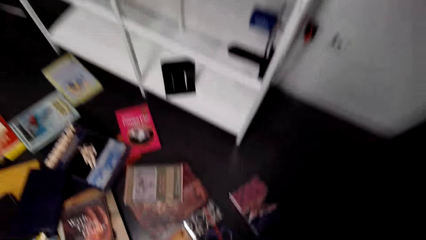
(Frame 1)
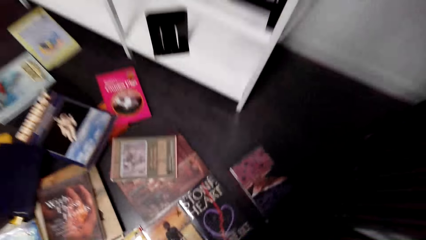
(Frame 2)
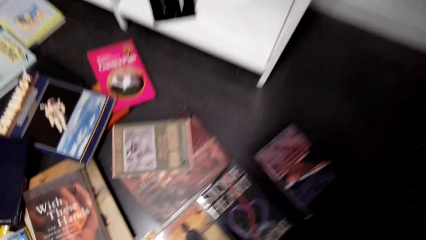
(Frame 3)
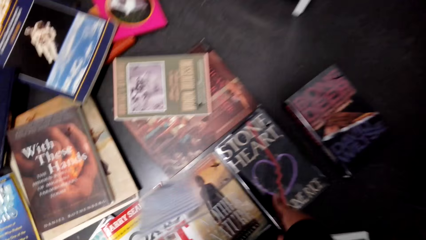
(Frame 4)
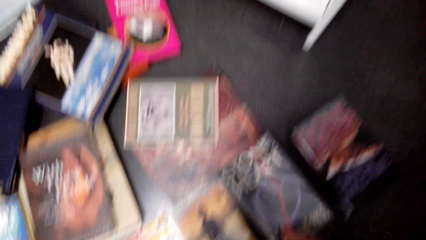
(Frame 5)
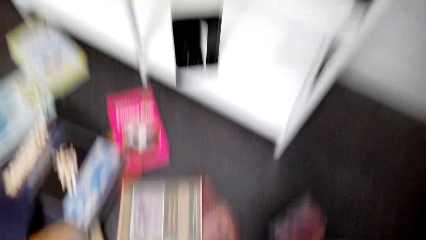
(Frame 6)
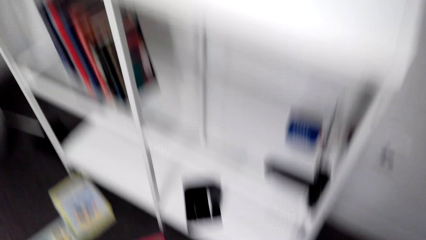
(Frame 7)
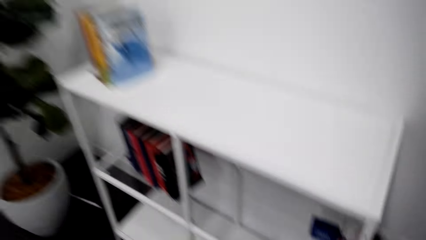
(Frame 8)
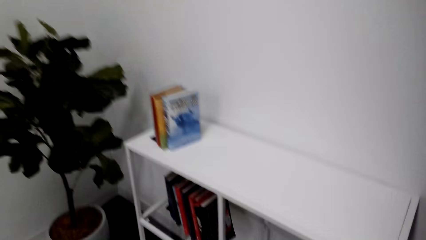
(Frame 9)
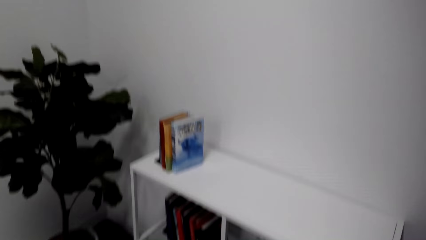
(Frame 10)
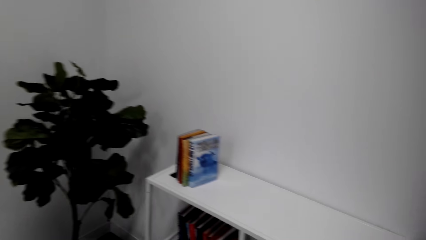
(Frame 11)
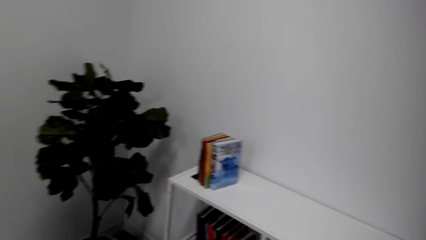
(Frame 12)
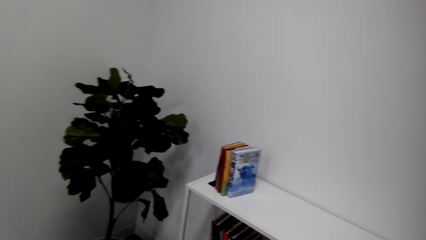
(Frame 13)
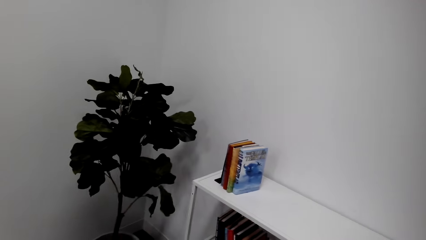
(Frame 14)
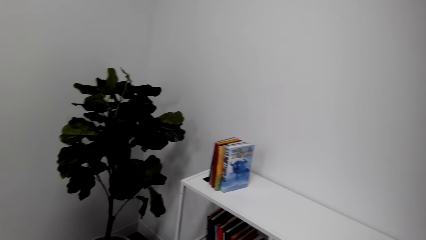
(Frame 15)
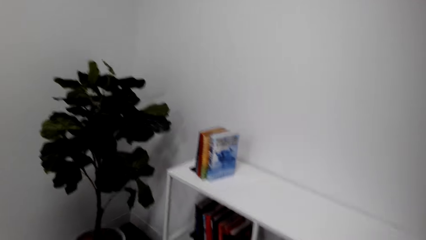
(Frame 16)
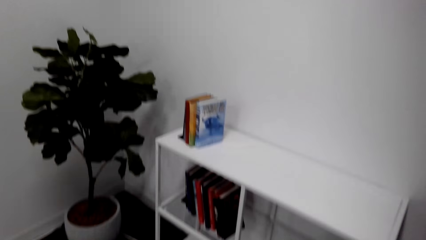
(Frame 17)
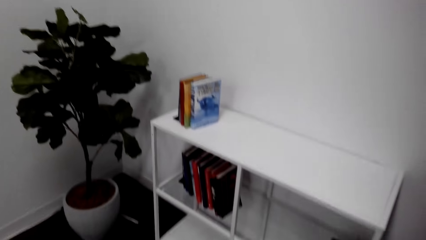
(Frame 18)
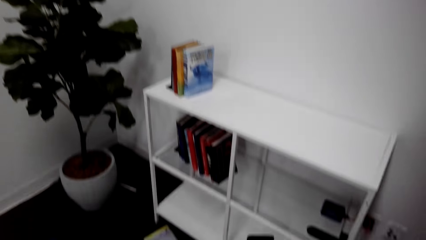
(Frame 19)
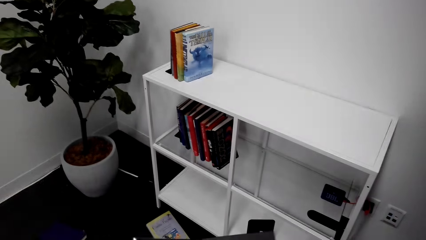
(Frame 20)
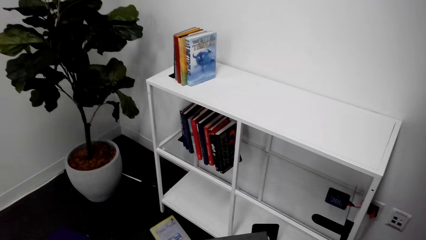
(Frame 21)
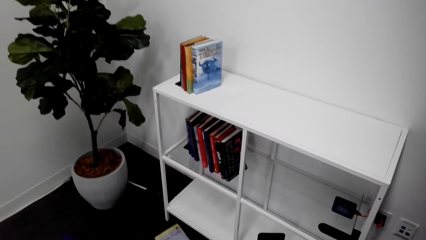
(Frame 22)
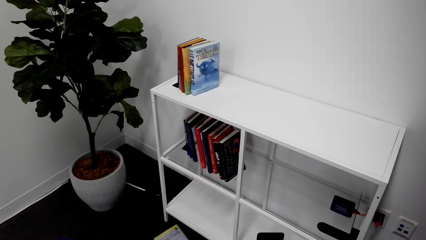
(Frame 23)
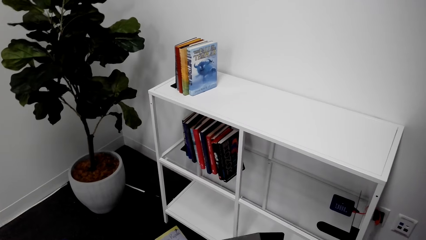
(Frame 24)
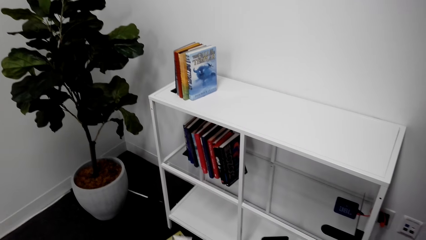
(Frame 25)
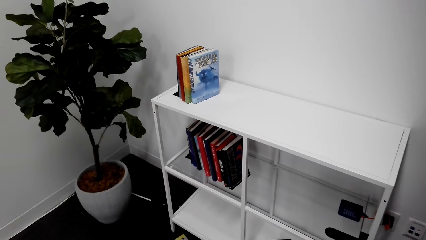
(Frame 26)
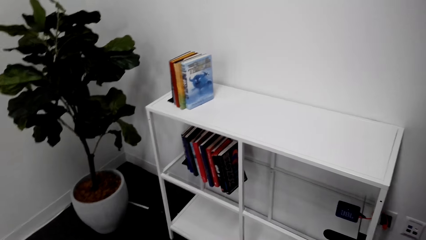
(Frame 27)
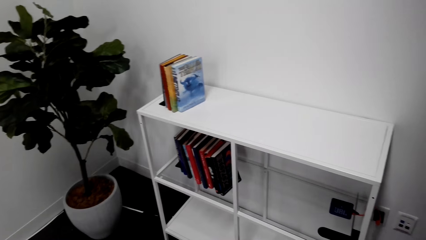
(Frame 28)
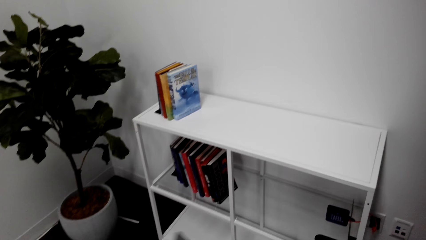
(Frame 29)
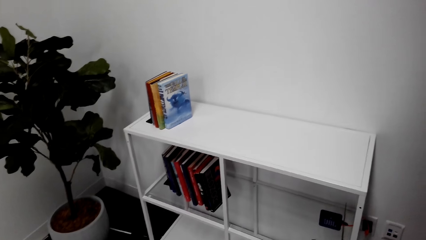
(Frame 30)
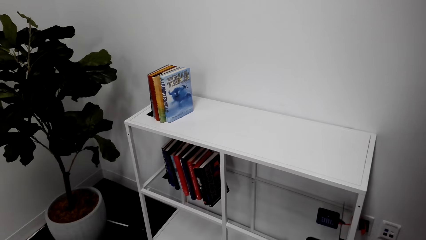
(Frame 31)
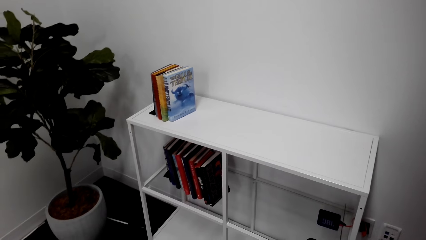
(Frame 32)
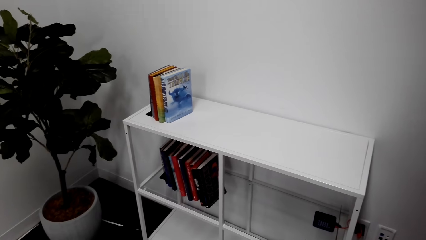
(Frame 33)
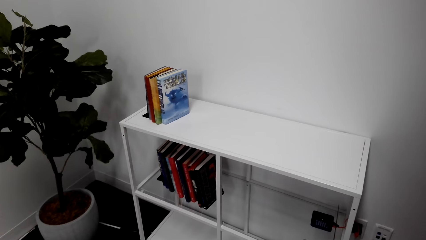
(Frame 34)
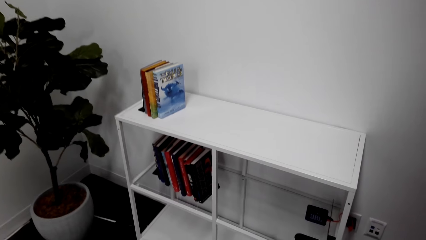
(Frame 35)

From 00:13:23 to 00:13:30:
The camera wearer picks up a book. They check the book.

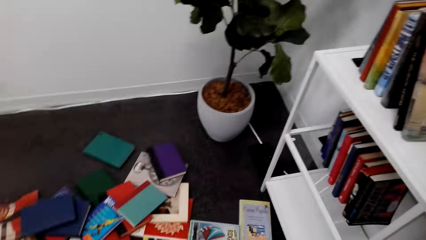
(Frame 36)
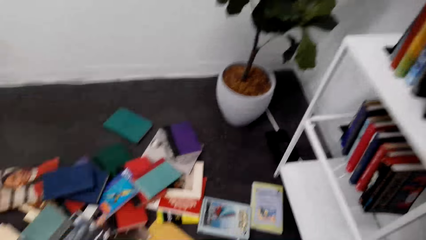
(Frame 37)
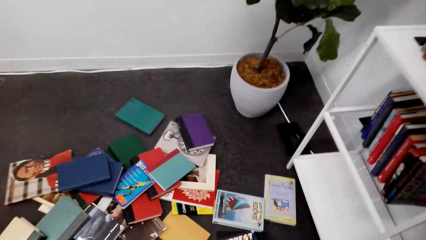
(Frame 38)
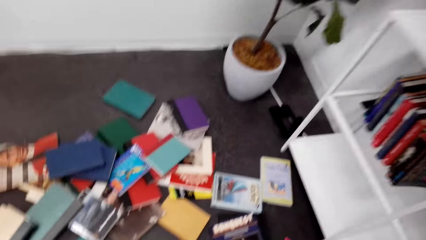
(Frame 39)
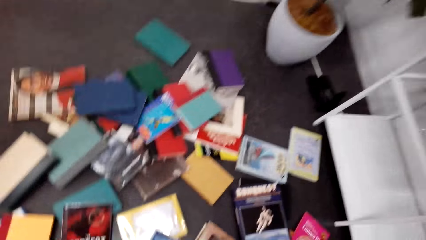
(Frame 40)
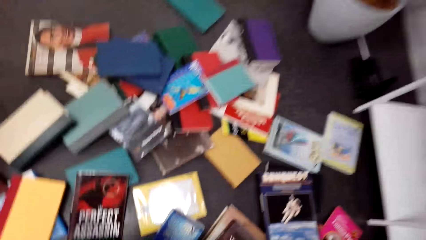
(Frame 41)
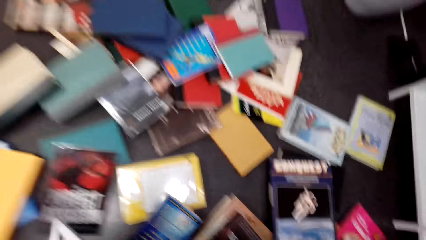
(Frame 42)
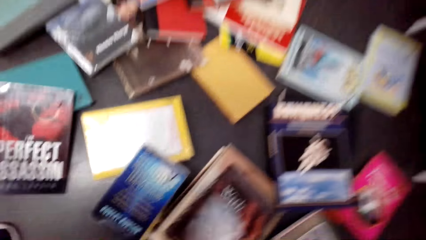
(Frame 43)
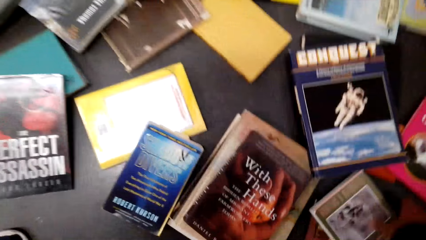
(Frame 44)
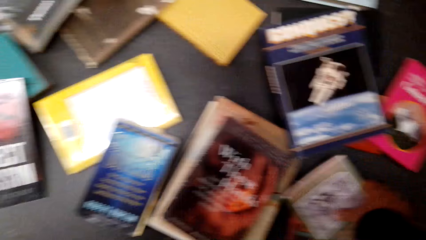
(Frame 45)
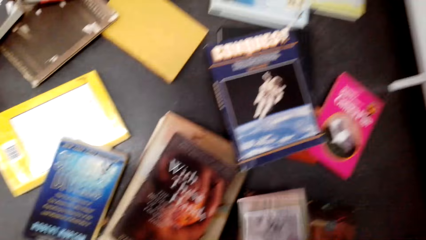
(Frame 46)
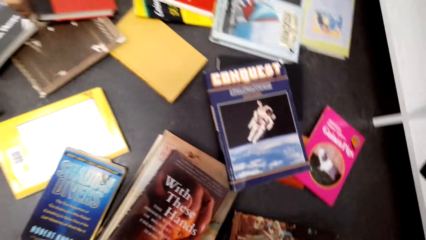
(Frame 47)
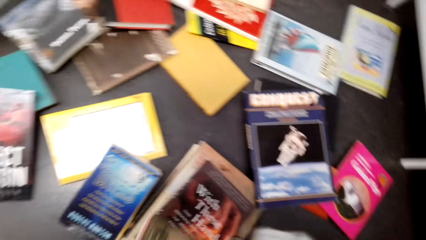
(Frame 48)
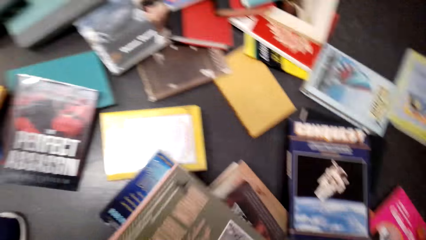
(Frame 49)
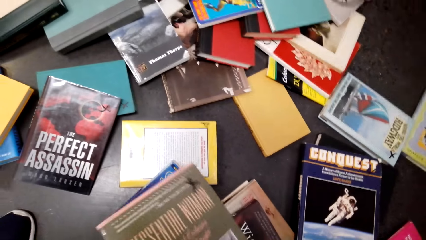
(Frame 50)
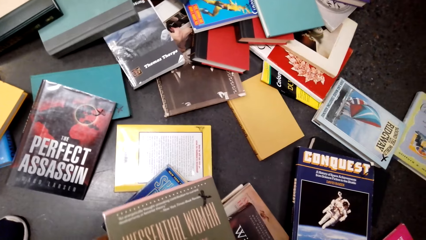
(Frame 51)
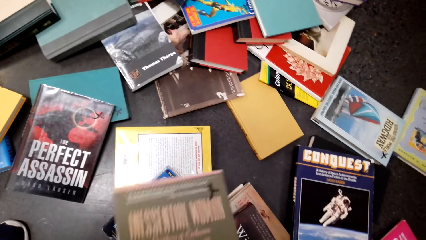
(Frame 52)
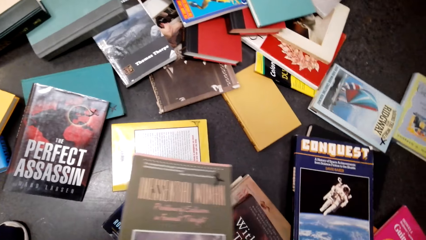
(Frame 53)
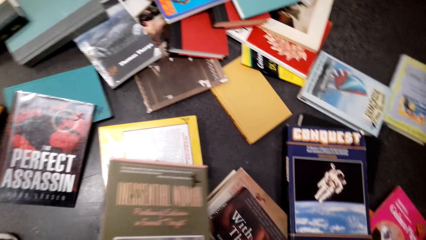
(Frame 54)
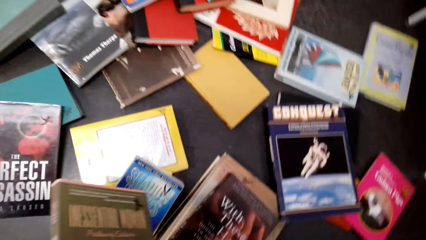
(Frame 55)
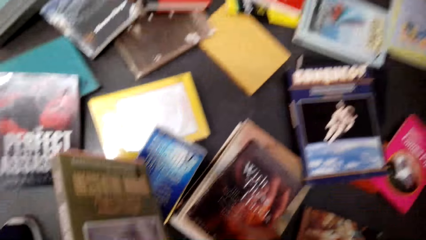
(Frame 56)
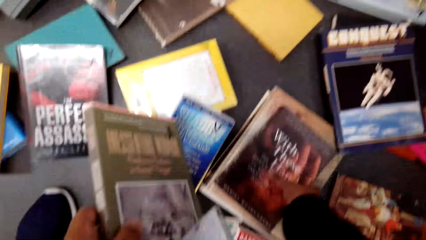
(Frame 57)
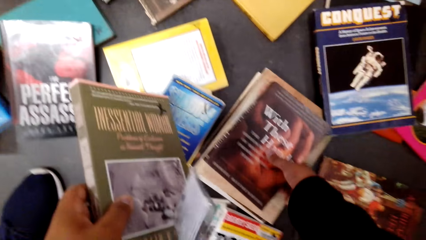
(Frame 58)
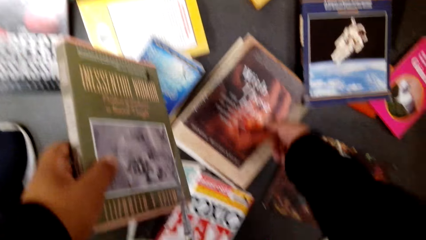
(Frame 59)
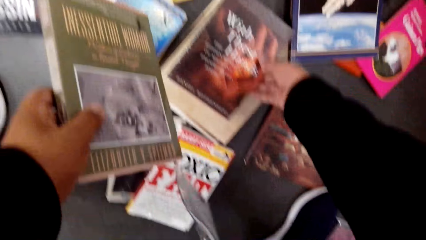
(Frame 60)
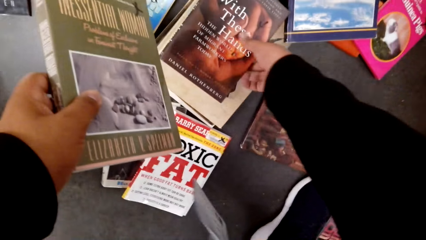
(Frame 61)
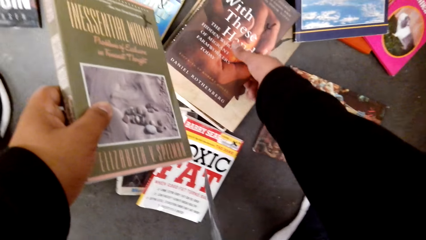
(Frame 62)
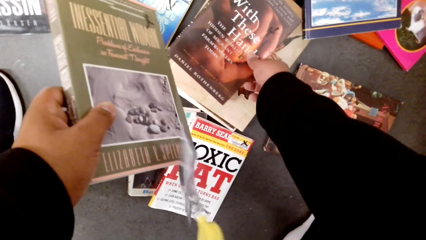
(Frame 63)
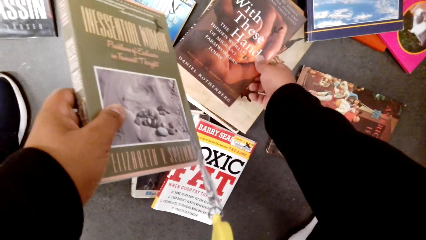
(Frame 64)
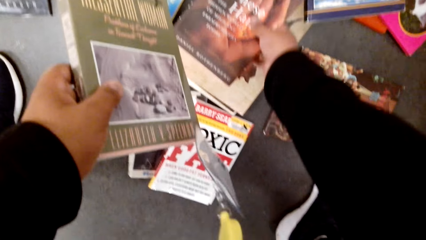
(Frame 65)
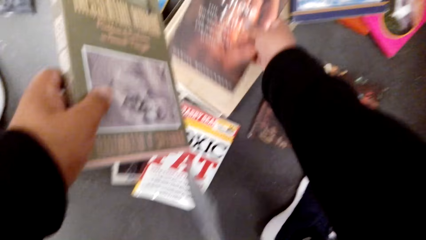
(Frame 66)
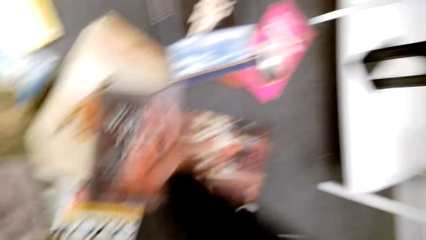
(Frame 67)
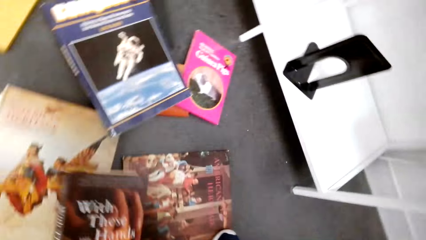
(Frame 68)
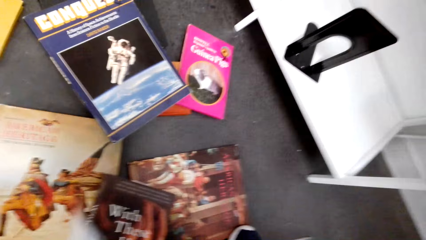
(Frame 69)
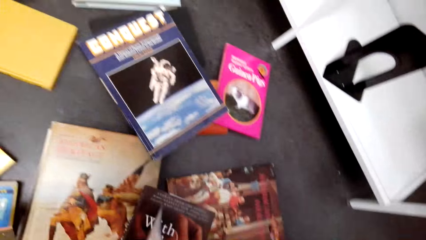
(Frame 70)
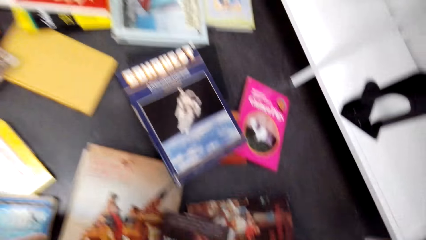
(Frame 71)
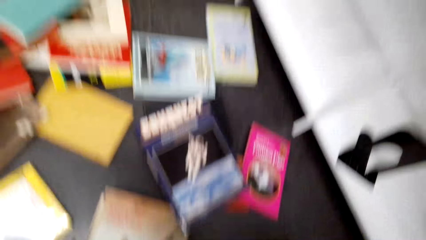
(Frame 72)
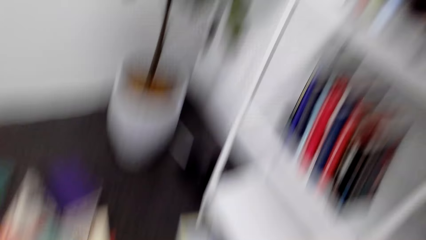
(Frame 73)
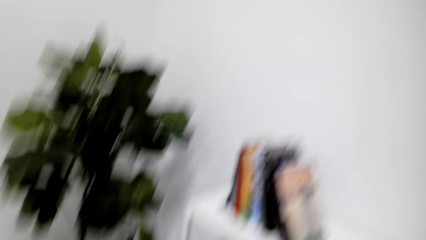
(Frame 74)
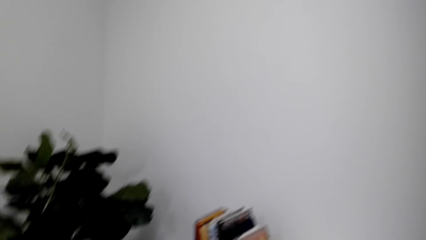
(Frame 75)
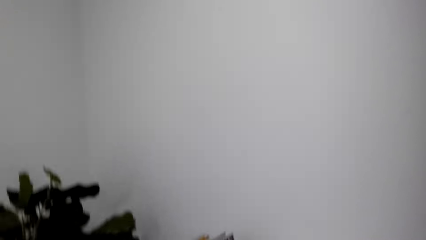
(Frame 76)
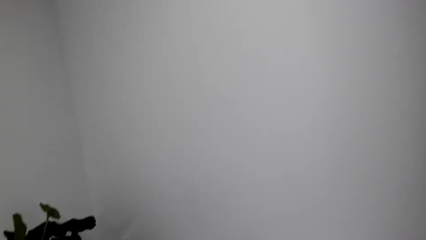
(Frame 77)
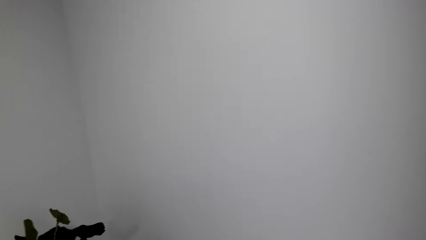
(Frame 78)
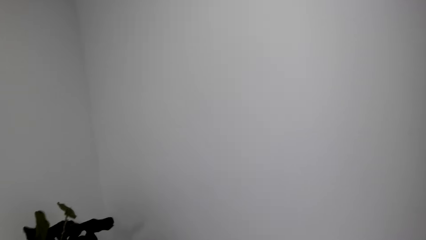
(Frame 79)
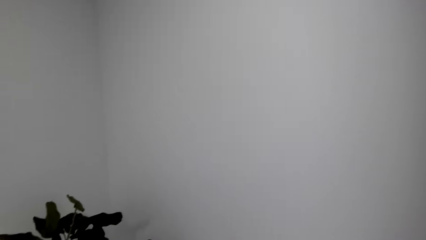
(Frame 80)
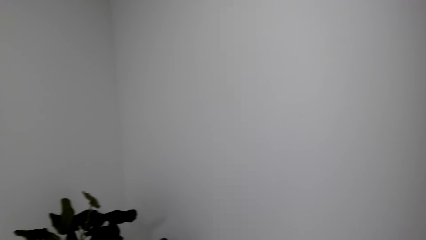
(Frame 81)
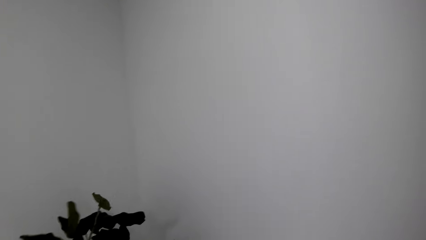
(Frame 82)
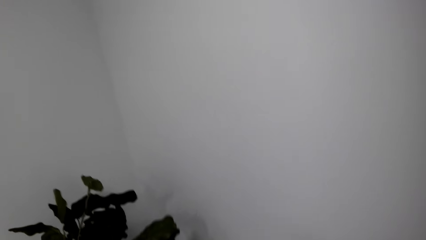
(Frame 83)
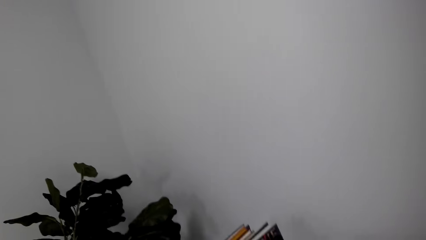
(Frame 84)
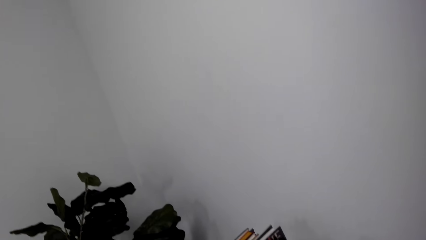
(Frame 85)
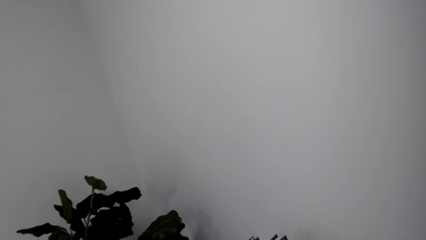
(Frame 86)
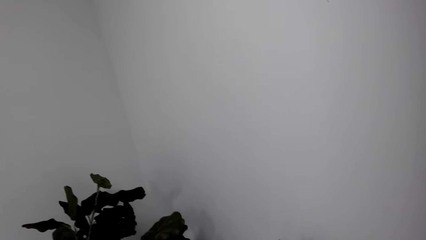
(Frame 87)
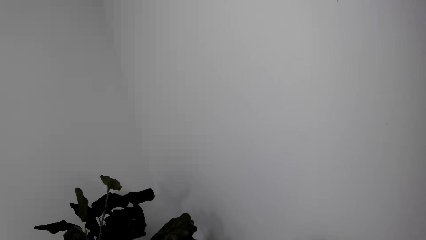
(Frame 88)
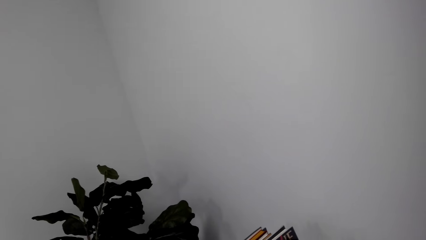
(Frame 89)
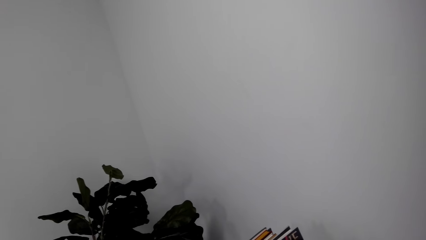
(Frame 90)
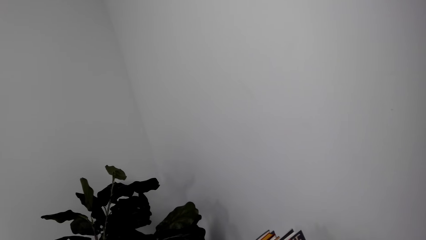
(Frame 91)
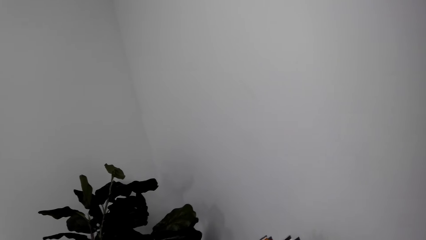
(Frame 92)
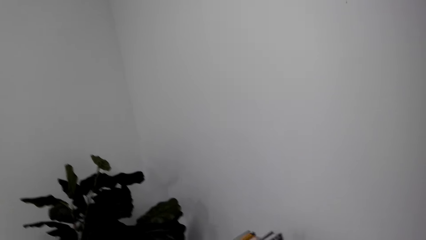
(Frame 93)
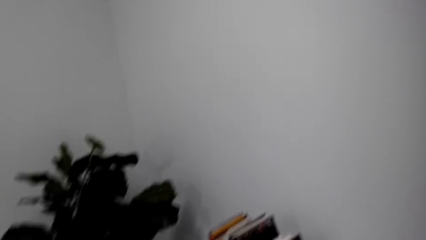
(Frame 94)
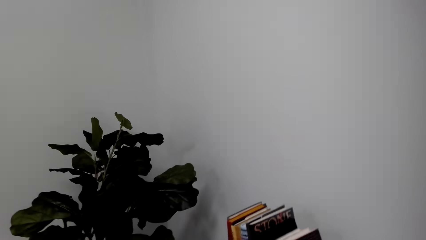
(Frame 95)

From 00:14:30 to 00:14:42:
The camera wearer looks at the book. They pick the book and hold the book. They grab the book. They put the books on the shelf.
